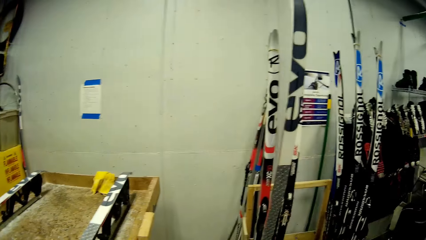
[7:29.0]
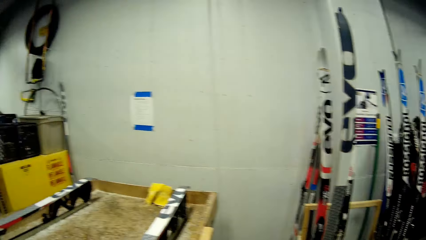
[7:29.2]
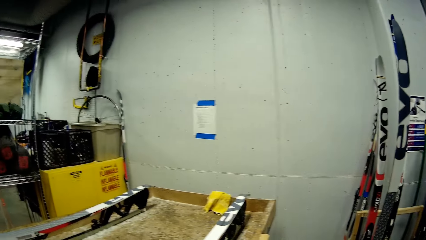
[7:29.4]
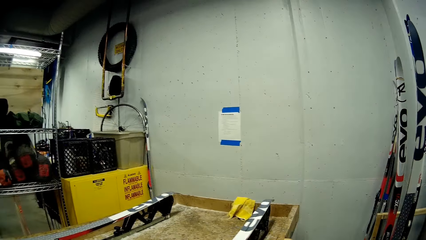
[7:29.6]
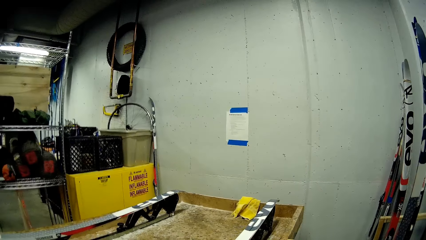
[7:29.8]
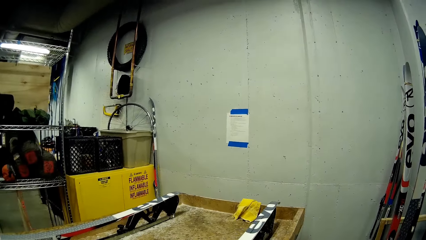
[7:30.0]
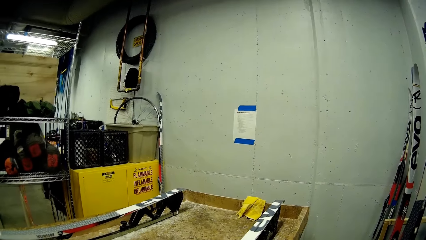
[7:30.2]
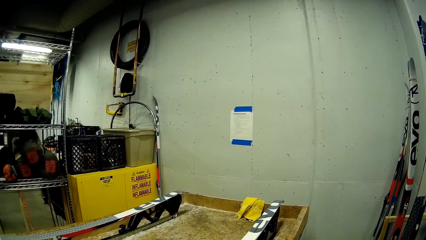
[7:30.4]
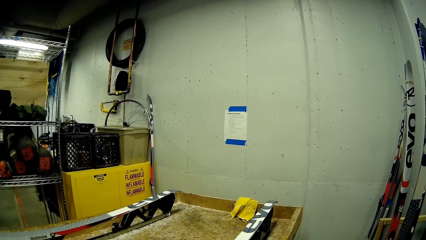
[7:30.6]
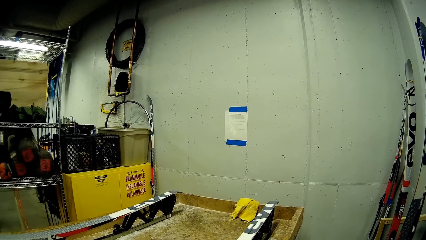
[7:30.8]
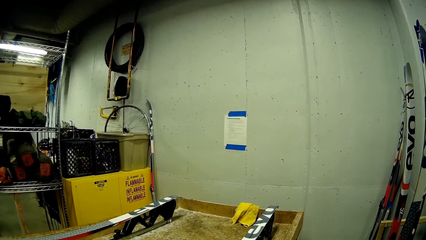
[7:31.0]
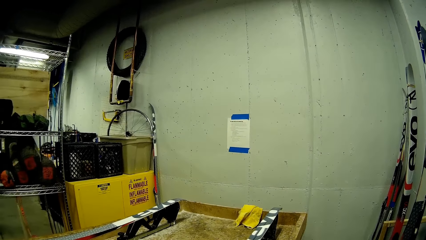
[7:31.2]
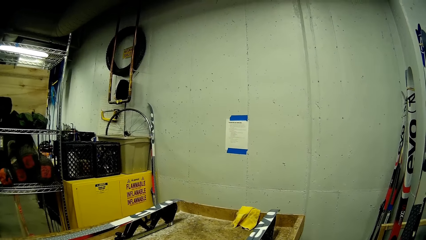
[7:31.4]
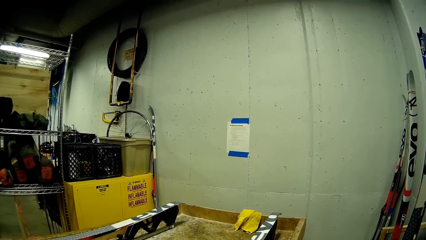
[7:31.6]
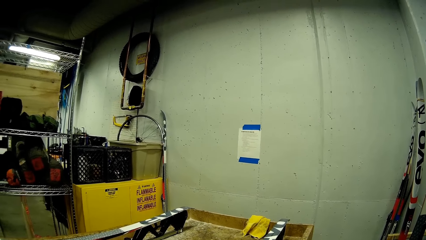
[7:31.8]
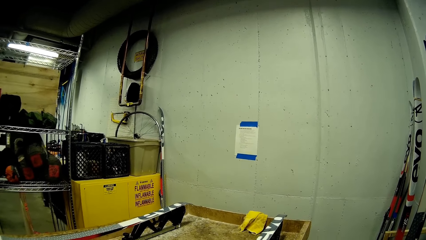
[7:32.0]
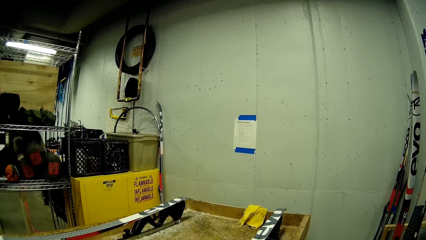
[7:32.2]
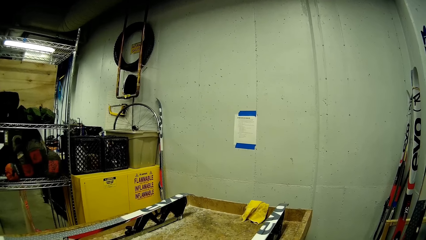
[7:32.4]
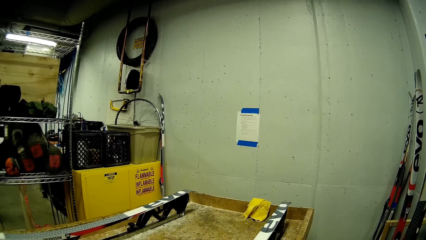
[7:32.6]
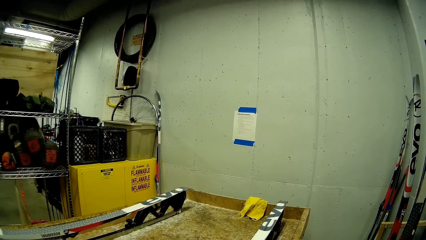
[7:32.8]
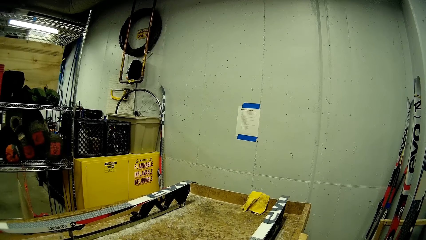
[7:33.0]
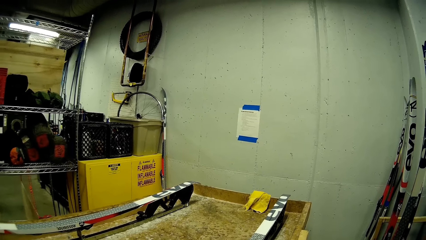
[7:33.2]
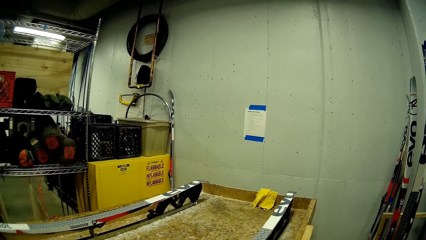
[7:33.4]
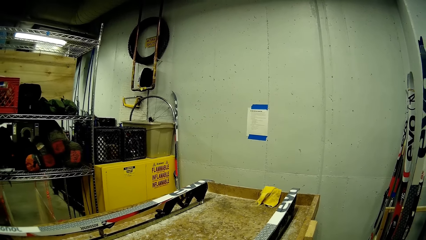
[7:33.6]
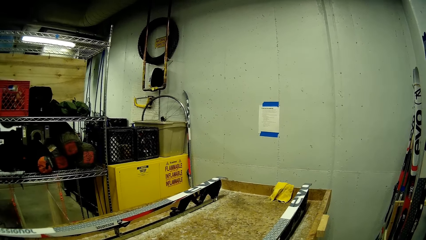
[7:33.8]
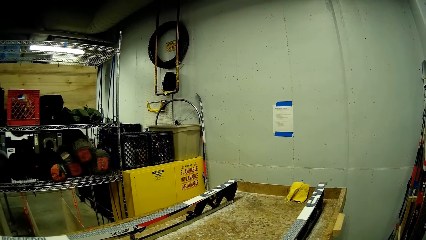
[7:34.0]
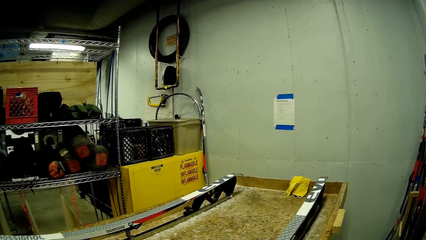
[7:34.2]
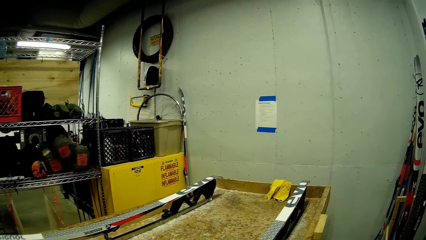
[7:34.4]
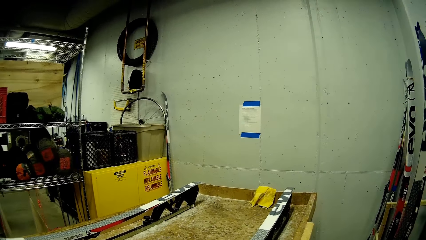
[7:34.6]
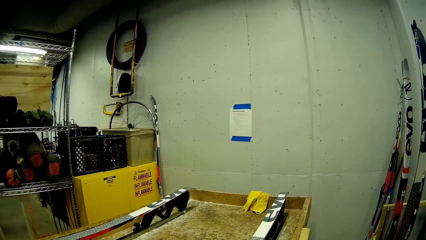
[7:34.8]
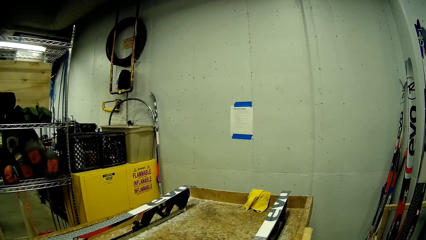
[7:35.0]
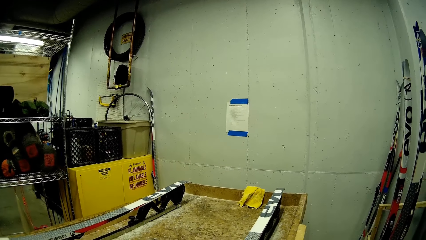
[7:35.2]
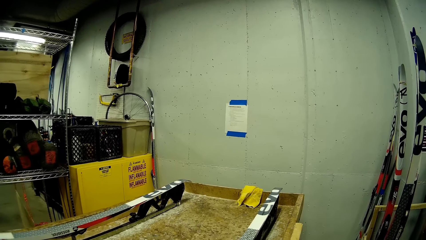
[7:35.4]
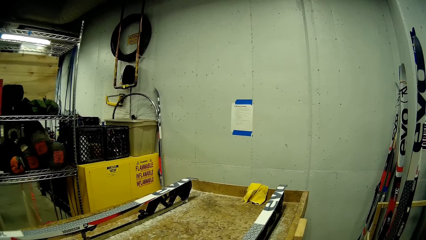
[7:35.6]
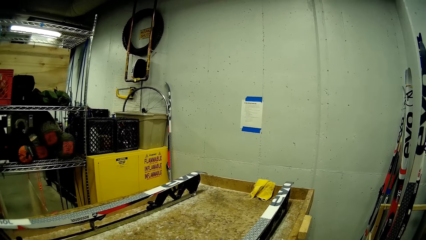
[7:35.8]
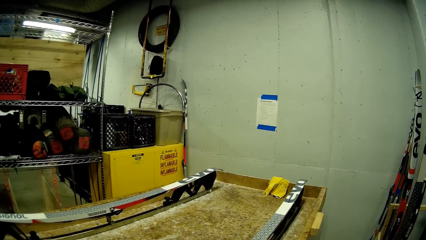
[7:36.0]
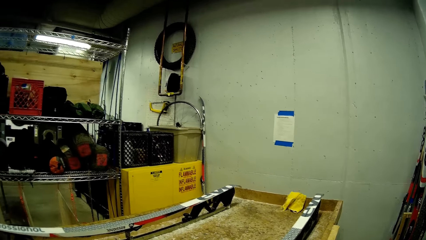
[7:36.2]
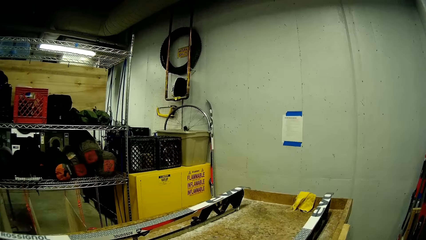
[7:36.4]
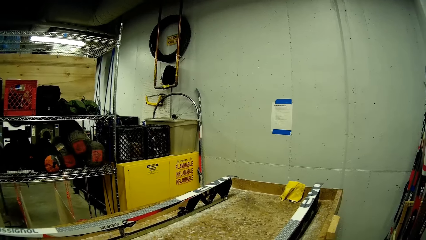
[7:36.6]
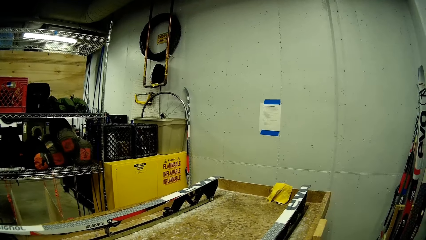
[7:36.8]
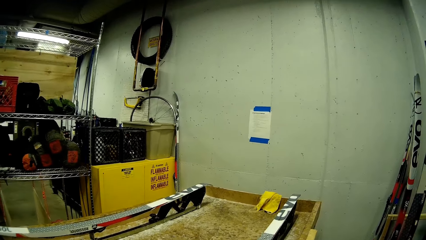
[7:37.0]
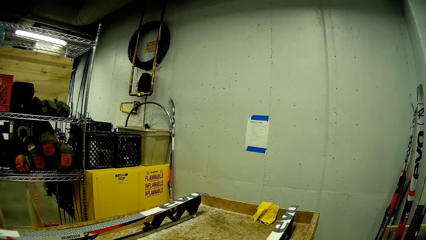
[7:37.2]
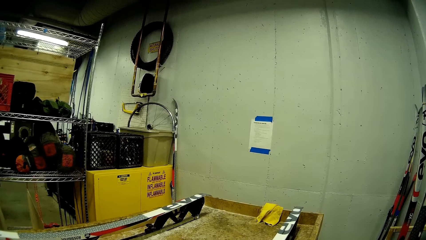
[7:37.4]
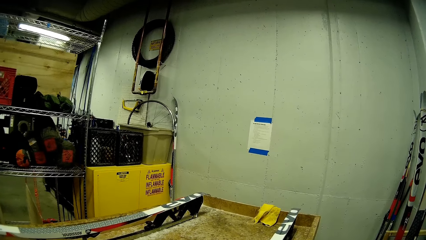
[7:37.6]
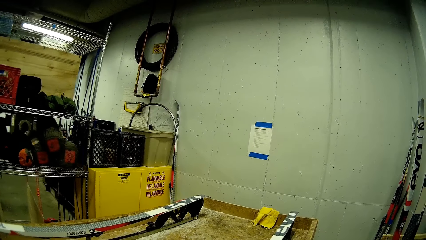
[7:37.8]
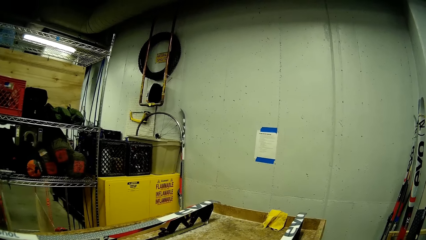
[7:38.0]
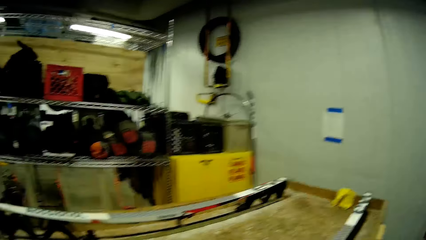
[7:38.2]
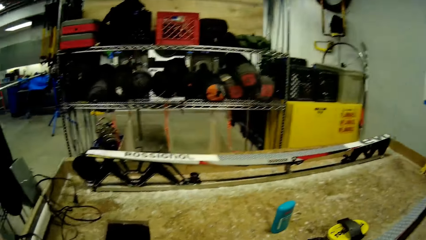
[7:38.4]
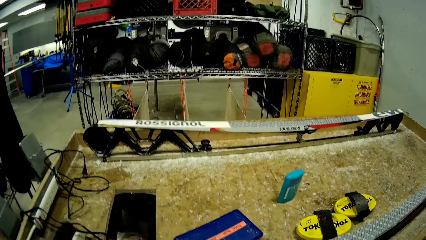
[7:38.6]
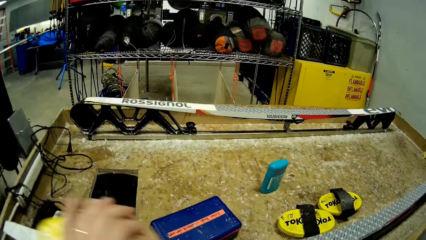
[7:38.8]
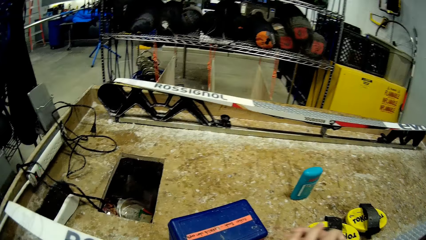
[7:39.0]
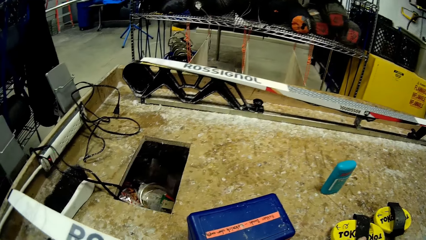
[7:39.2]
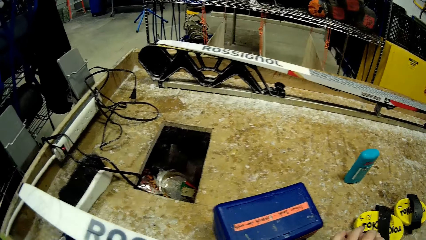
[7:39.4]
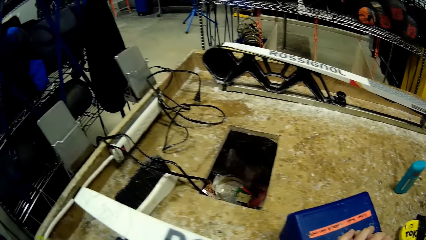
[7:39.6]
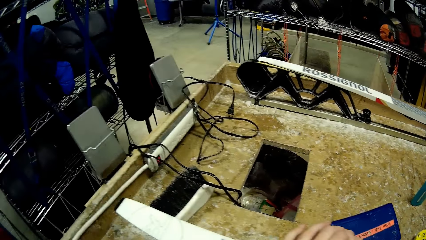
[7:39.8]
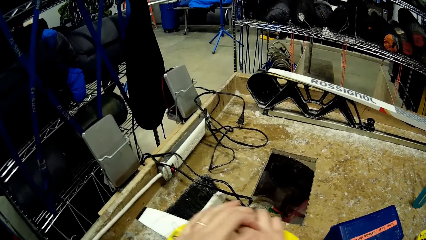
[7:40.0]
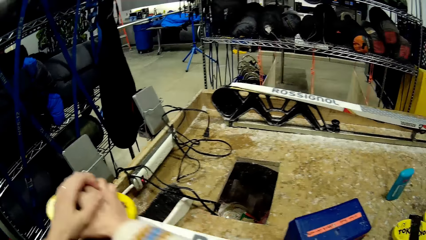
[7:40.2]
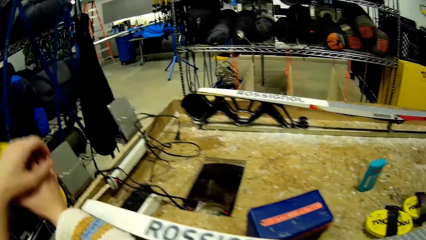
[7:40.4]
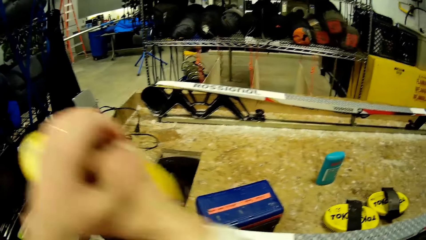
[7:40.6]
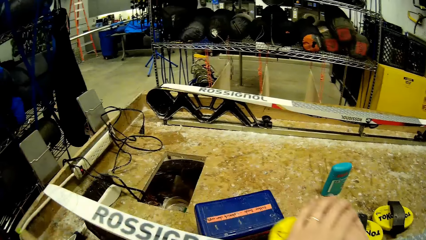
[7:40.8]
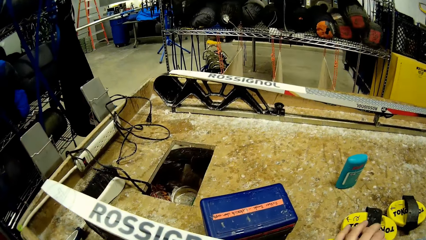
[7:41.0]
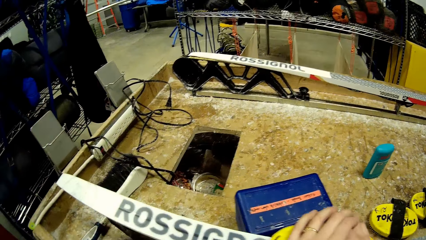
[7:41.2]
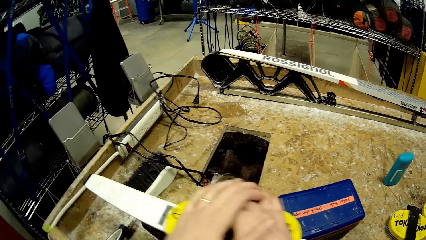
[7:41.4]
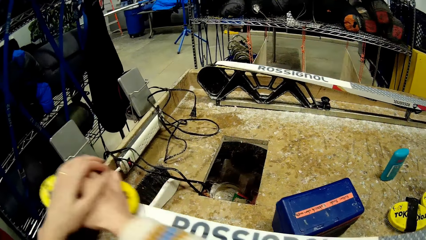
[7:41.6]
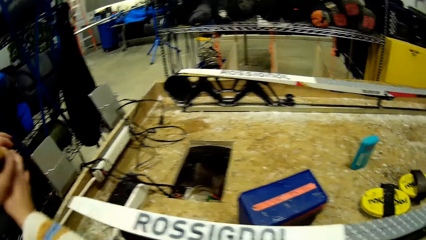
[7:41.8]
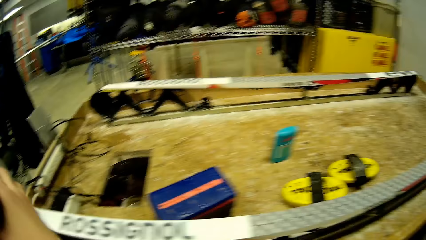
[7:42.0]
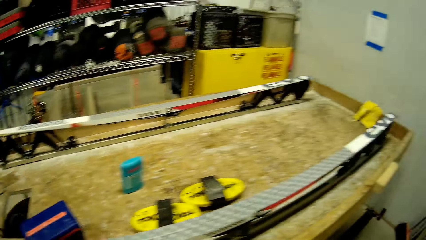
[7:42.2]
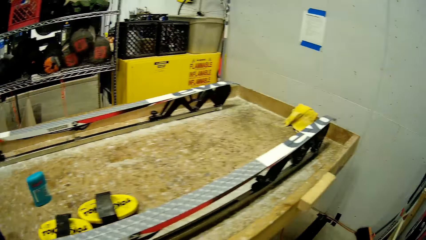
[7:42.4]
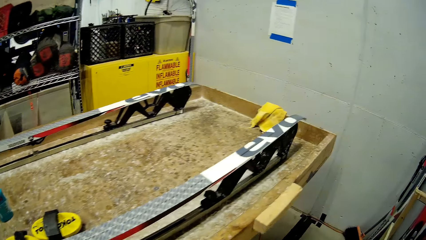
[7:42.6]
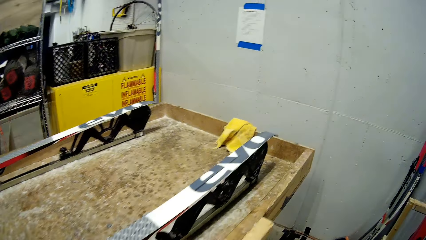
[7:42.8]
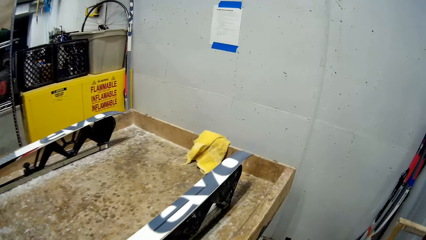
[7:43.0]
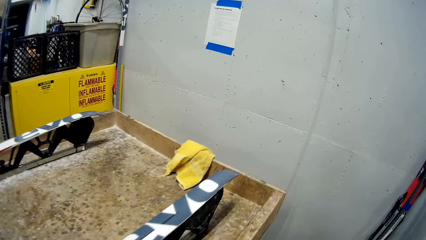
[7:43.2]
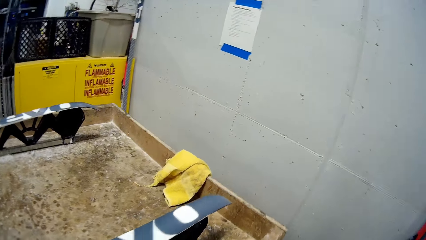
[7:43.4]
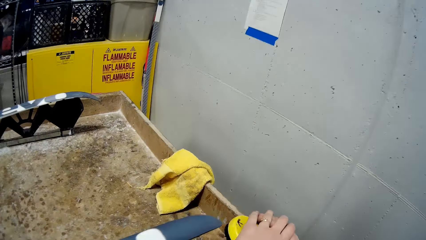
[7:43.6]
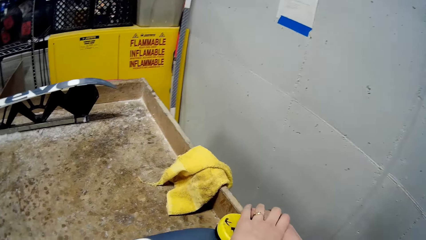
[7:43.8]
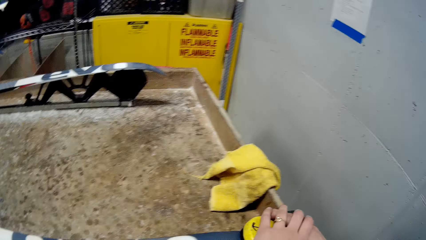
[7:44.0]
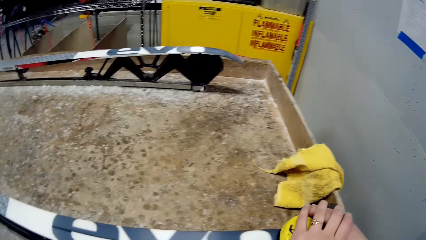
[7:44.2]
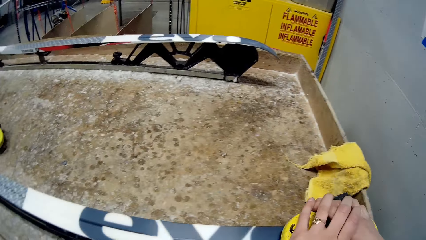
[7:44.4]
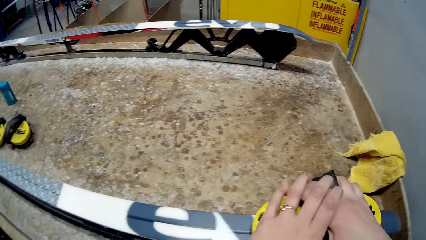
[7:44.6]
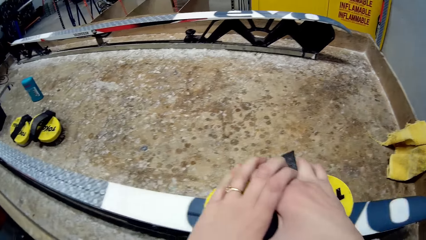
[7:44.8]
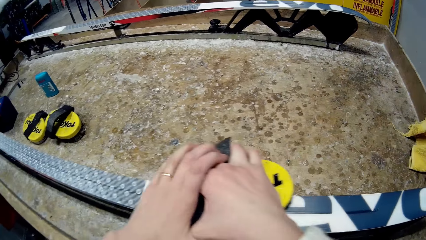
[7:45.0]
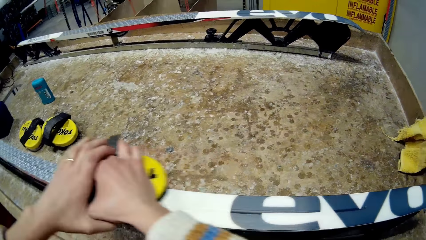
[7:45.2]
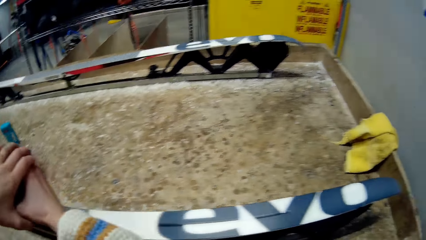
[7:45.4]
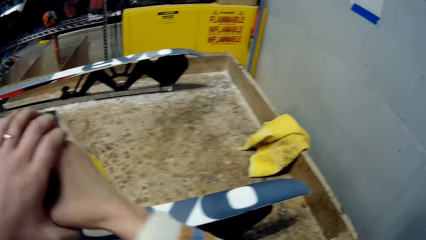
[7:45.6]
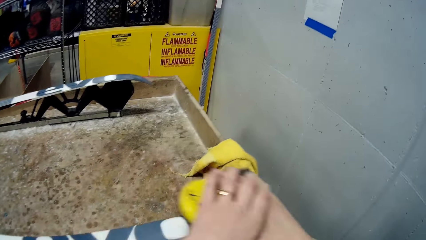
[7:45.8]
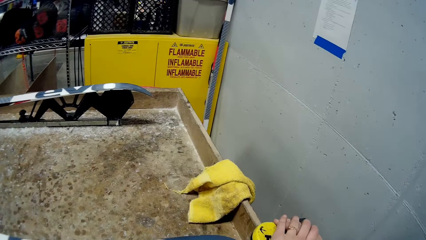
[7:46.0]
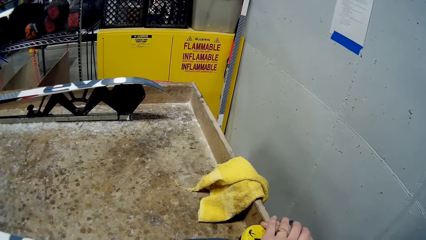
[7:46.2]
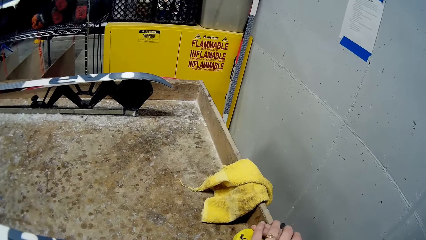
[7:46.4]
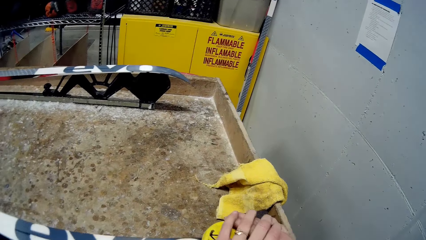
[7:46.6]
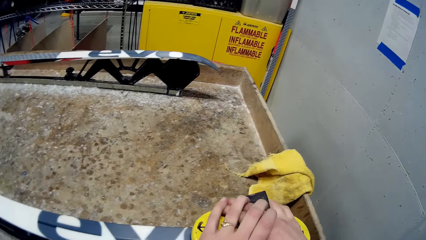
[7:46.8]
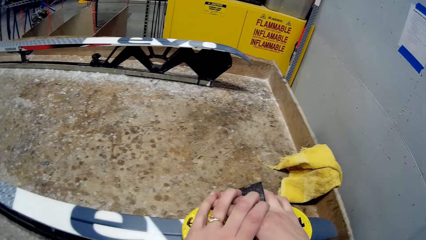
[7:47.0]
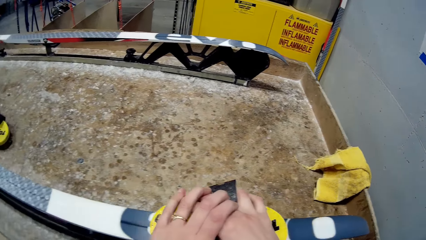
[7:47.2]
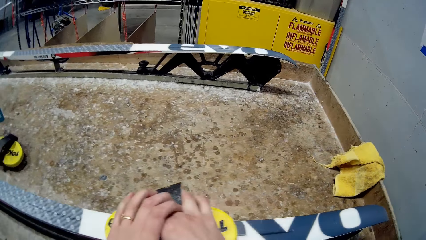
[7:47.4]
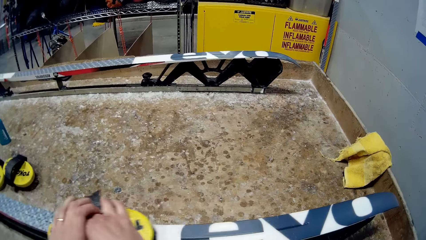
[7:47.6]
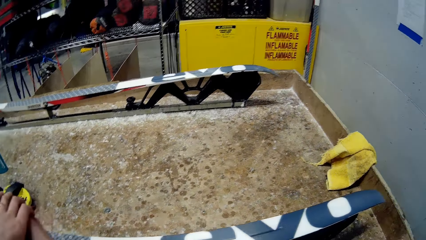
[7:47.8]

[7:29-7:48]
The camera wearer stands for a while. They smoothen the ski board. They make a few steps. They smoothen the ski board. They clean the skis on the table with the brush in both hands.
